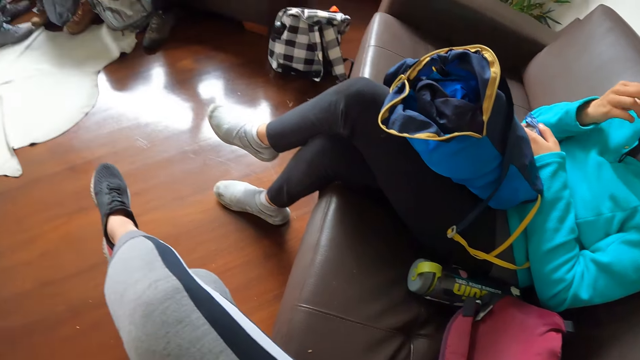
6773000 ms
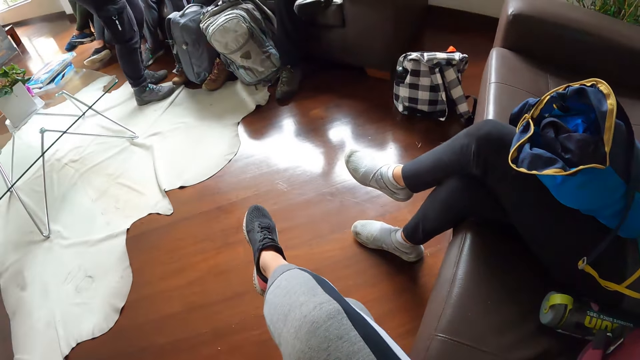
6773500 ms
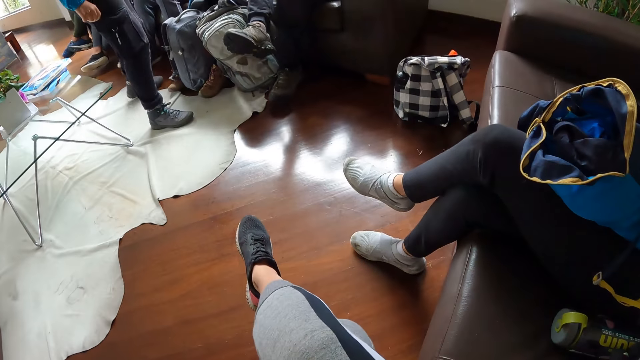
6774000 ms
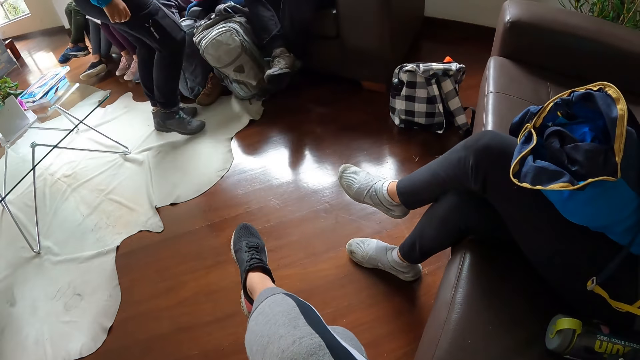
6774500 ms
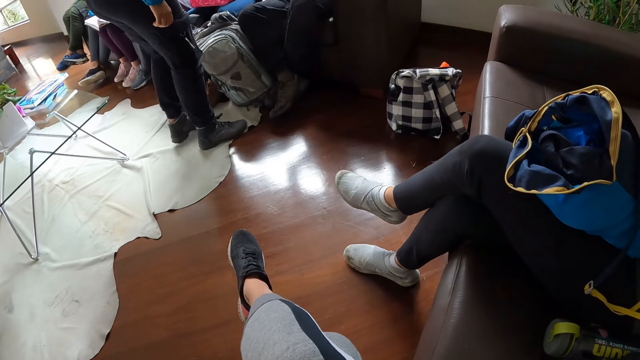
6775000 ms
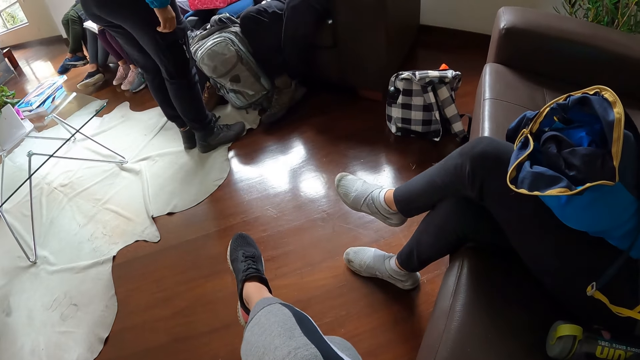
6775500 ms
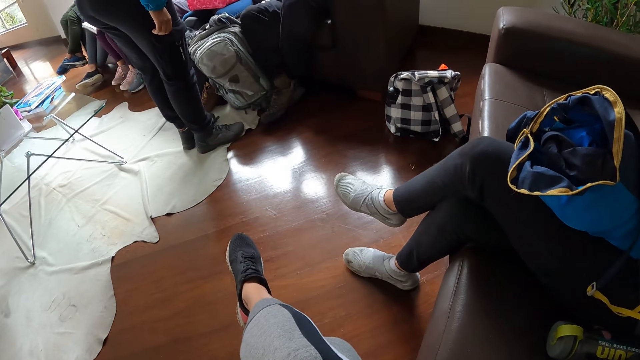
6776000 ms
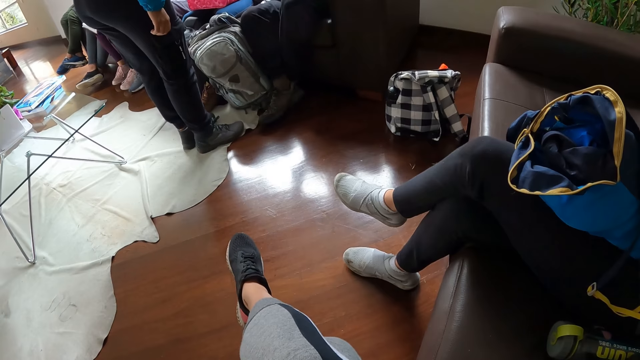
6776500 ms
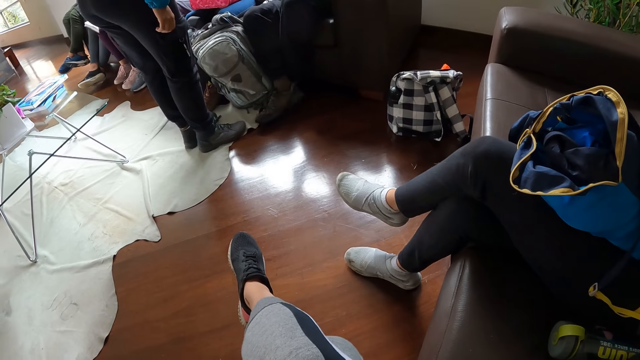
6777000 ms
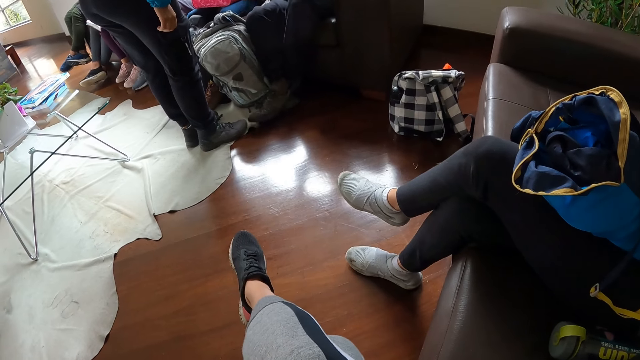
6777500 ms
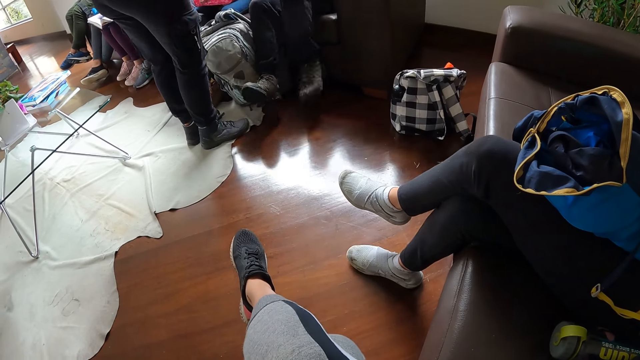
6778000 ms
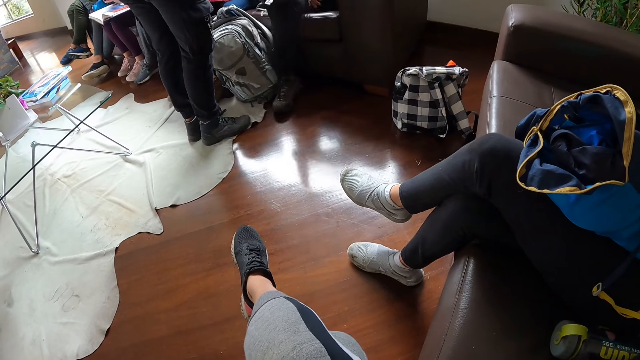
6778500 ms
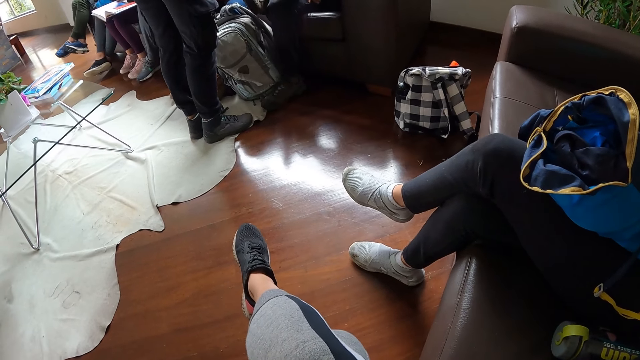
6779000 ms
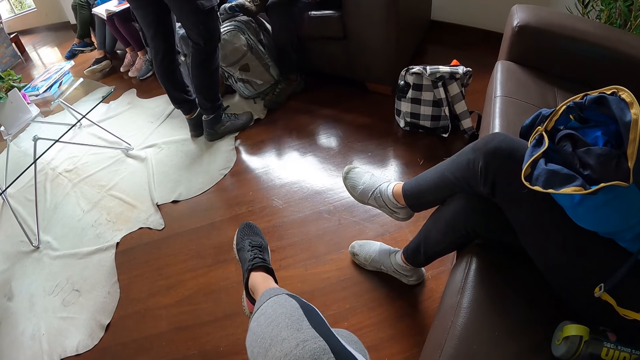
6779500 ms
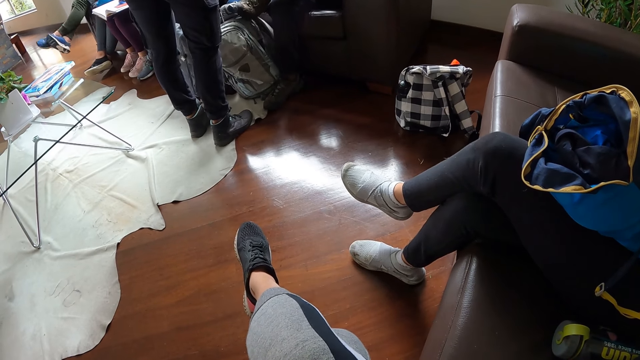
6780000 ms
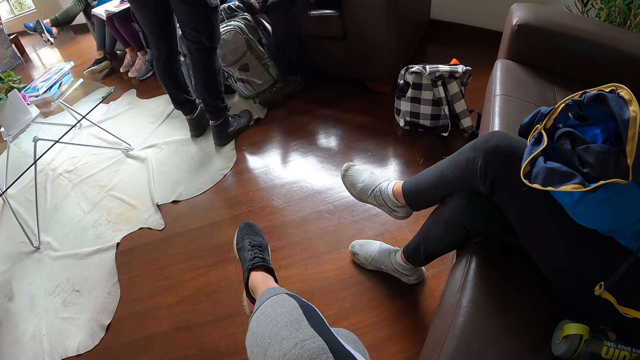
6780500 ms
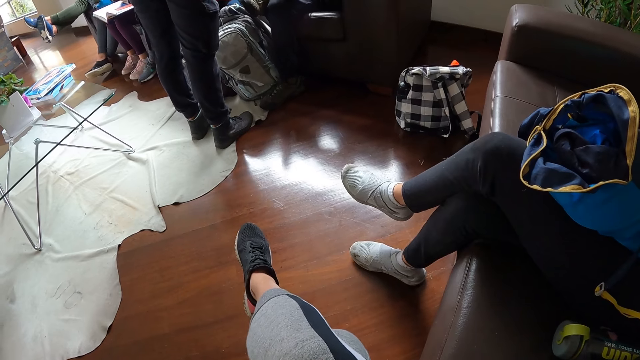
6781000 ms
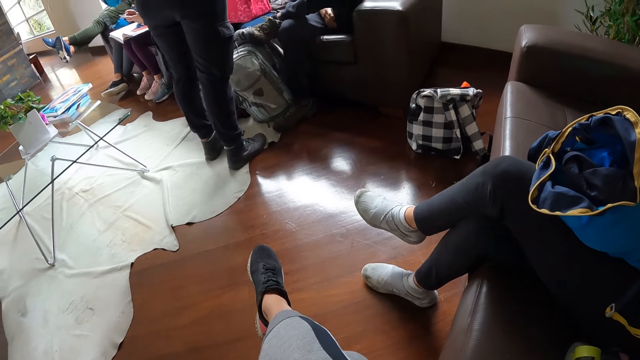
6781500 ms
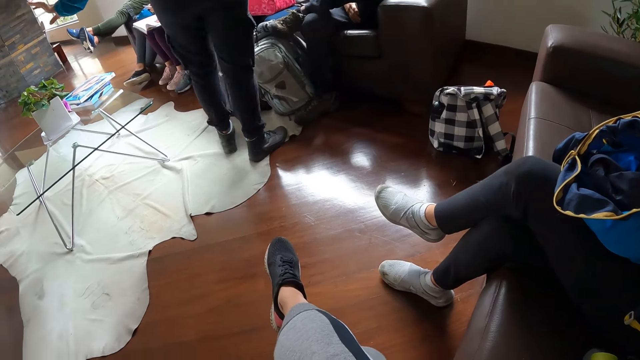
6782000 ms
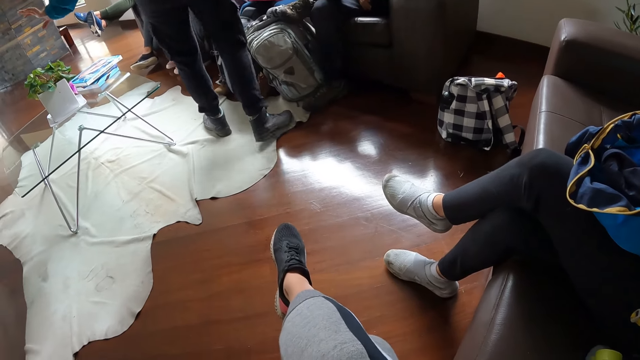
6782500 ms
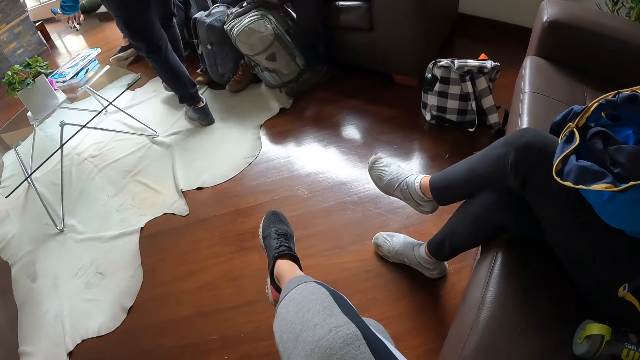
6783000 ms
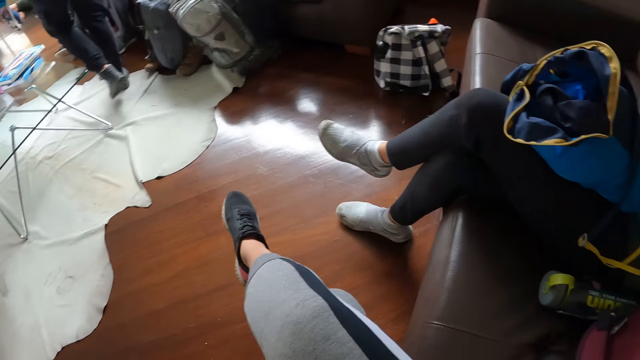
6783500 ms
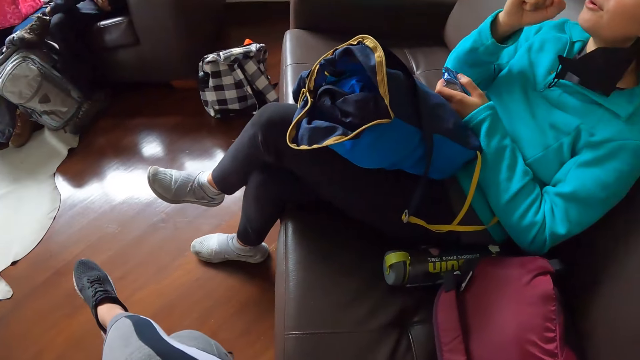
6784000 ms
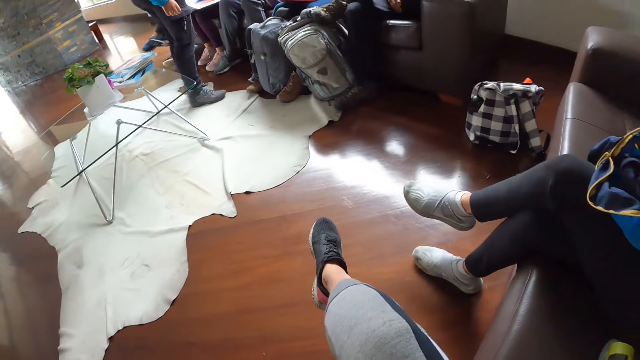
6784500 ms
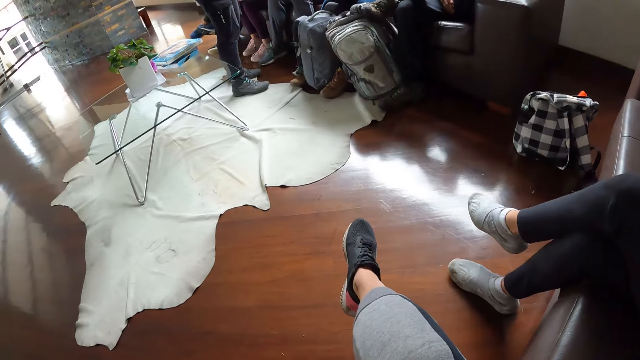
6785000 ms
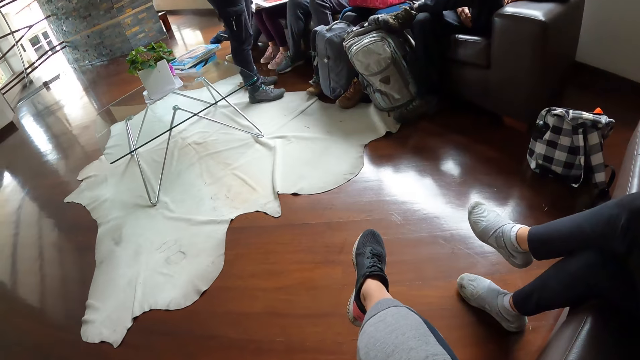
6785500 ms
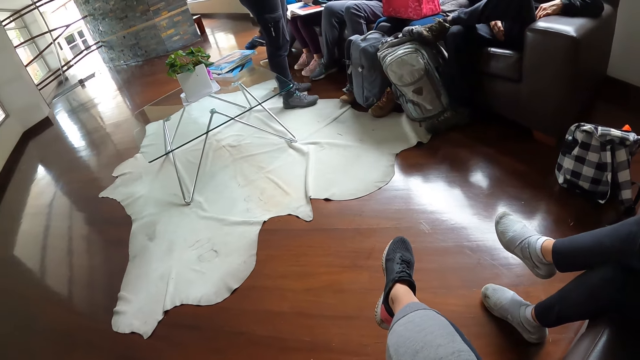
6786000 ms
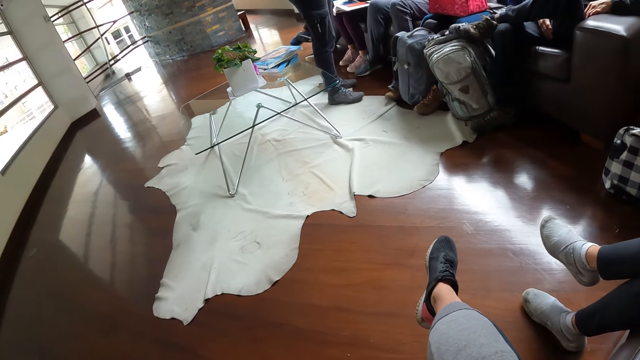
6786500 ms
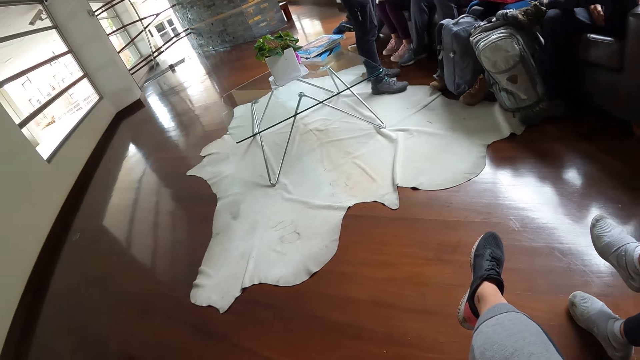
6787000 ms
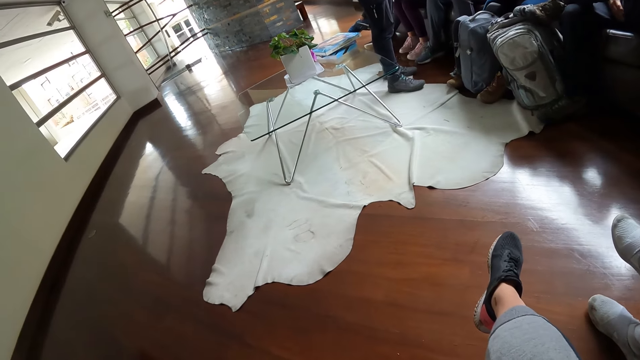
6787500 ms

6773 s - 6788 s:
A woman moves towards a man. The woman interacts with the man. The woman gesticulates with her hands. The woman moves to the center of the hall. Another woman interacts with the camera wearer.

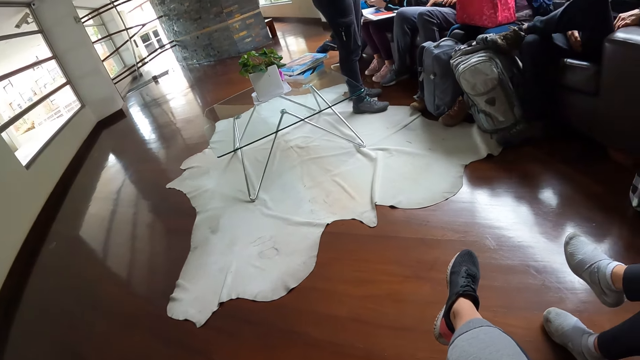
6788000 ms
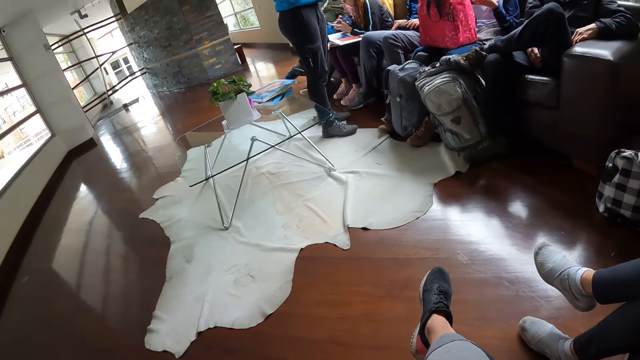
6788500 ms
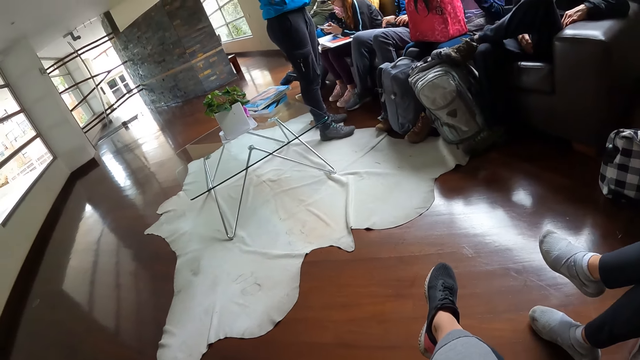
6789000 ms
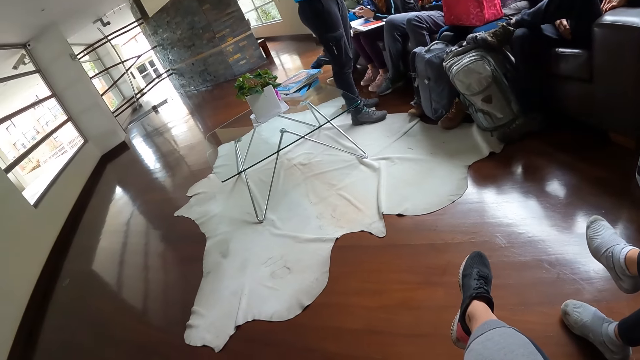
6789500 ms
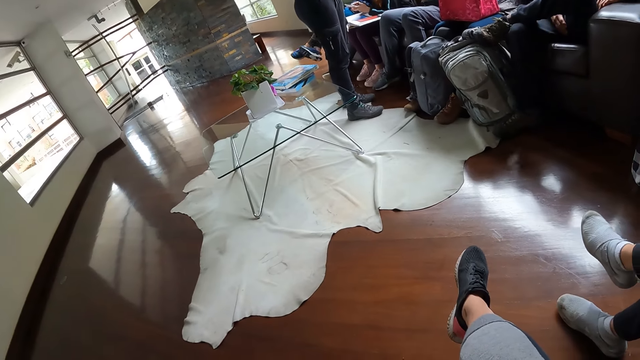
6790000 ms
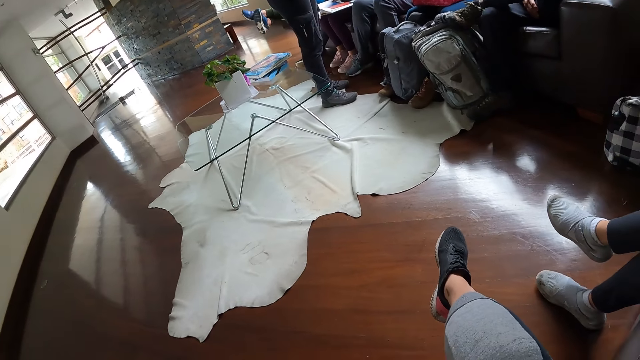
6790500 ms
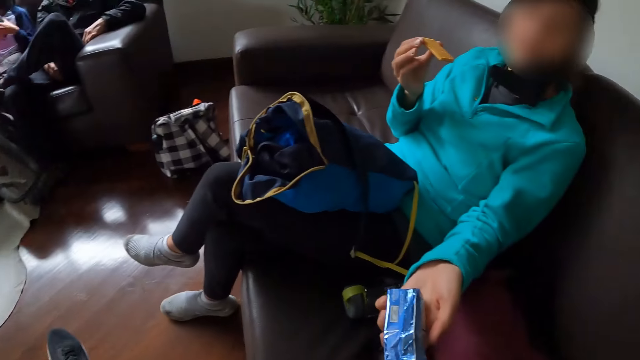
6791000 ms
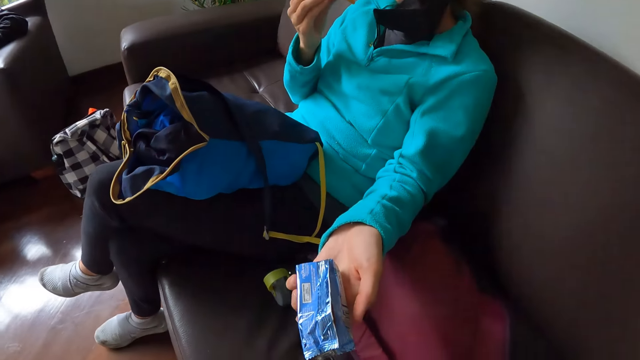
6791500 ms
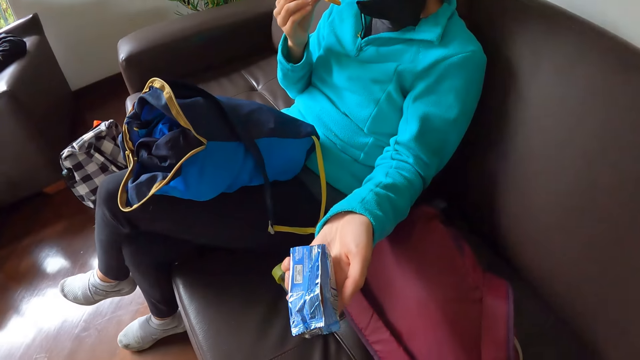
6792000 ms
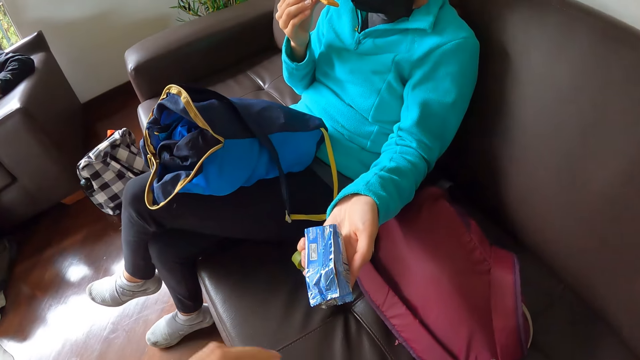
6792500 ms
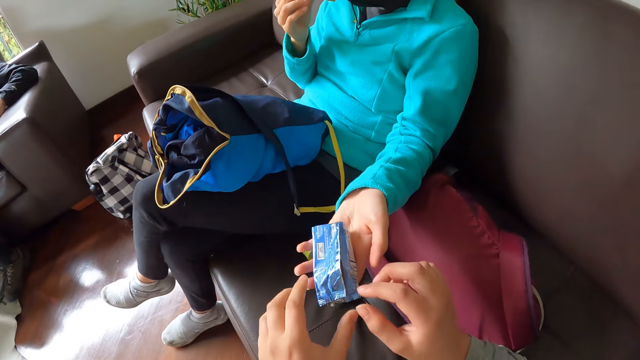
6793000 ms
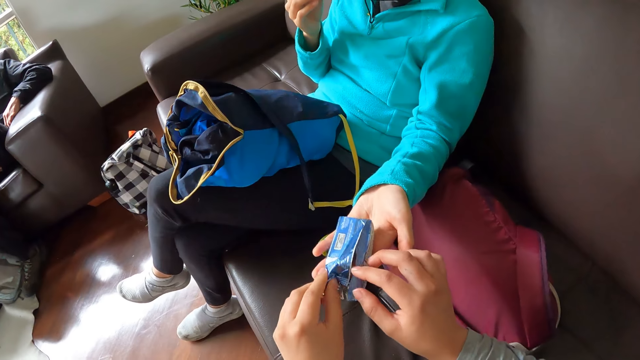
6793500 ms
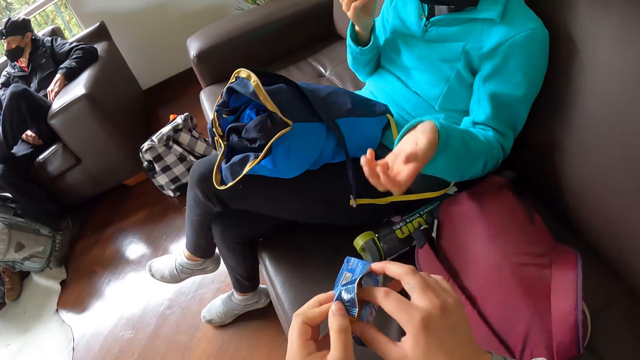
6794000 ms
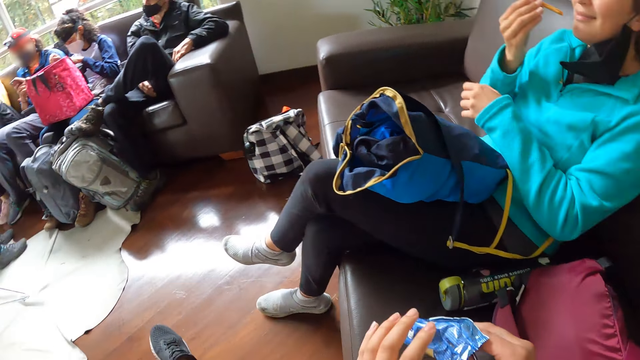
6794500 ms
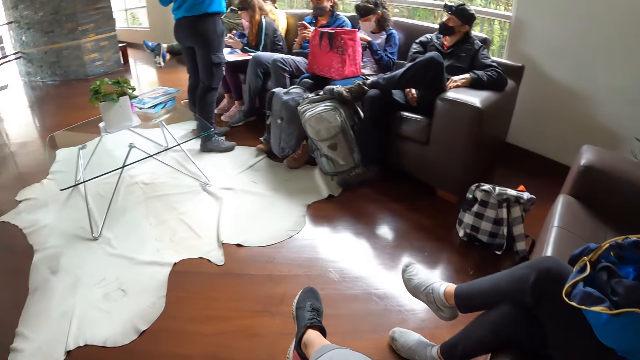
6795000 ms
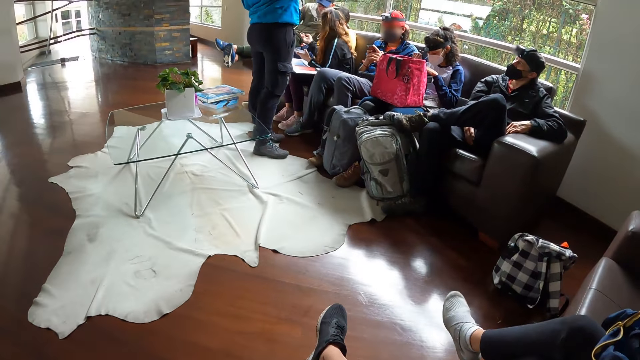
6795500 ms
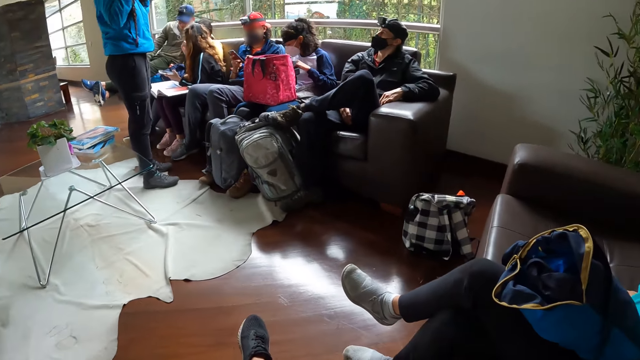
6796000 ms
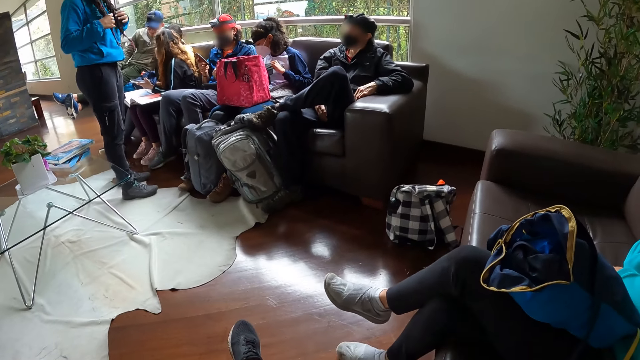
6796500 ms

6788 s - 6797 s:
A woman hands a biscuit in her left hand to the camera wearer. The camera wearer collects the biscuit from the woman with both hands. A second woman holds a camera in her hands. A third woman operates a phone in her left hand. A fourth woman operates a phone with her hands. The third woman interacts with a fifth woman and a man. The third woman gesticulates with her right hand.
